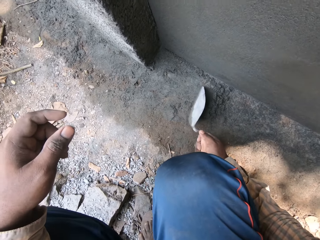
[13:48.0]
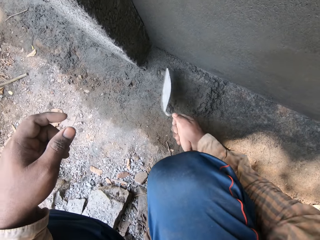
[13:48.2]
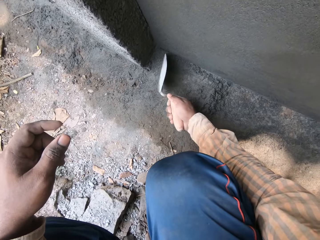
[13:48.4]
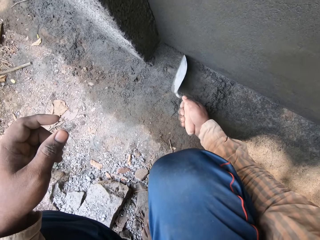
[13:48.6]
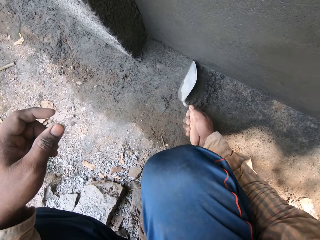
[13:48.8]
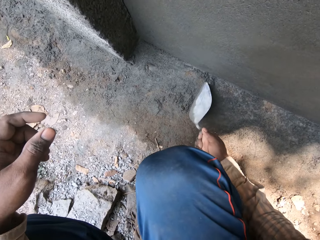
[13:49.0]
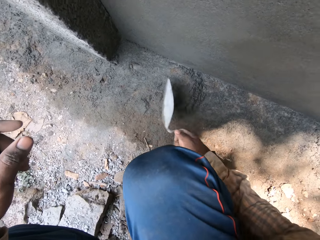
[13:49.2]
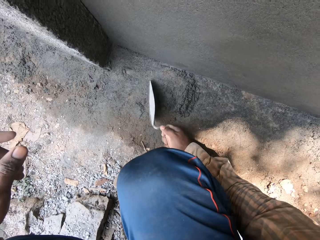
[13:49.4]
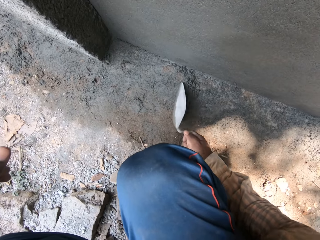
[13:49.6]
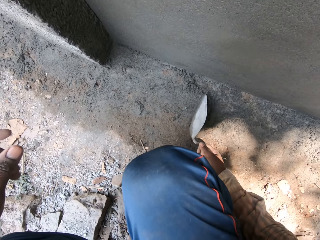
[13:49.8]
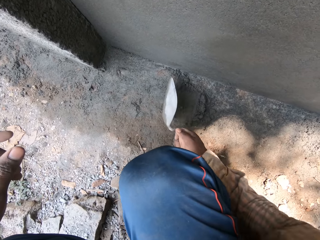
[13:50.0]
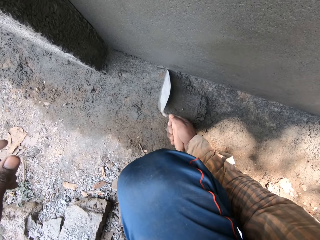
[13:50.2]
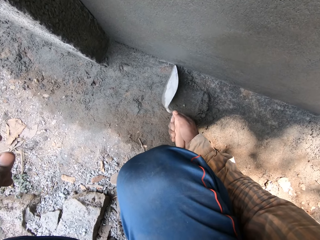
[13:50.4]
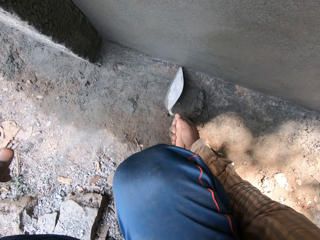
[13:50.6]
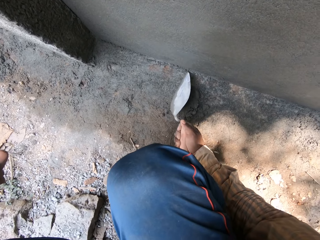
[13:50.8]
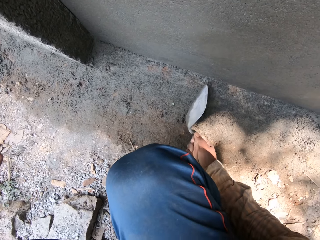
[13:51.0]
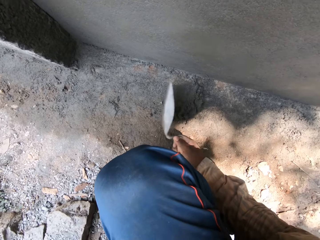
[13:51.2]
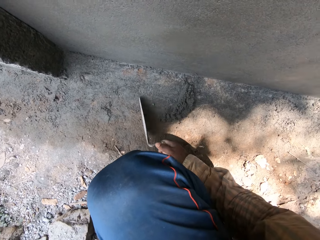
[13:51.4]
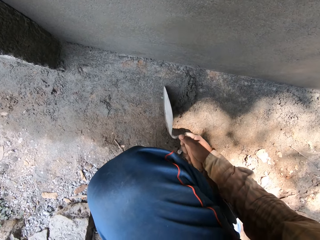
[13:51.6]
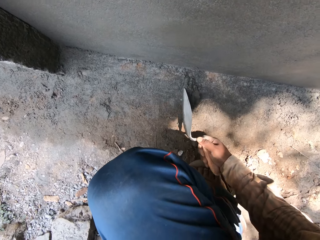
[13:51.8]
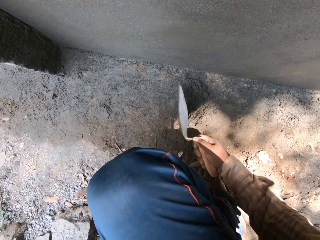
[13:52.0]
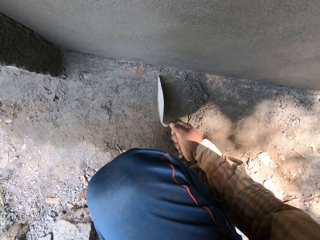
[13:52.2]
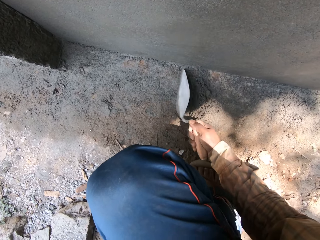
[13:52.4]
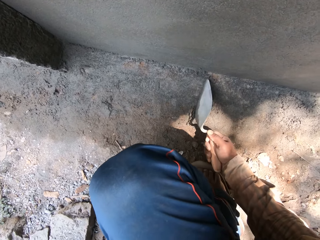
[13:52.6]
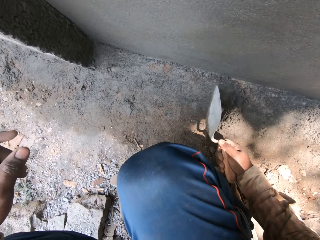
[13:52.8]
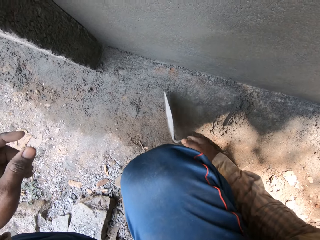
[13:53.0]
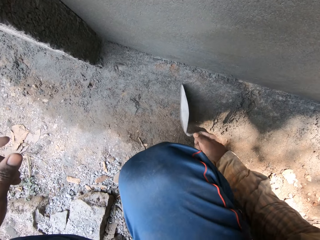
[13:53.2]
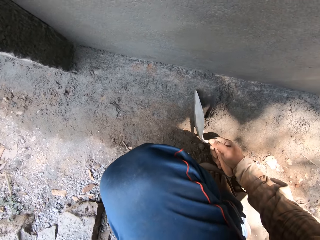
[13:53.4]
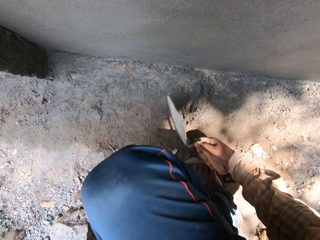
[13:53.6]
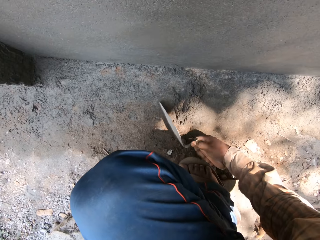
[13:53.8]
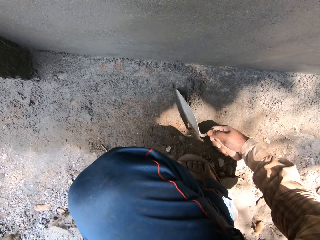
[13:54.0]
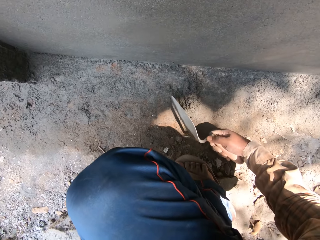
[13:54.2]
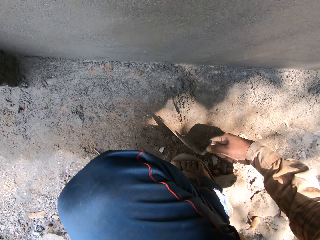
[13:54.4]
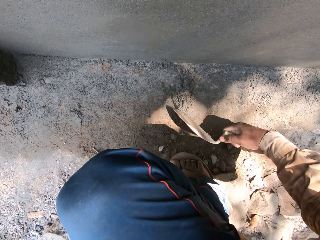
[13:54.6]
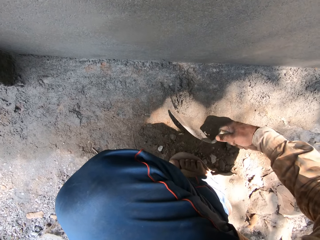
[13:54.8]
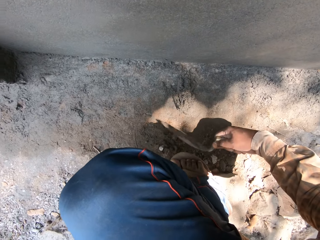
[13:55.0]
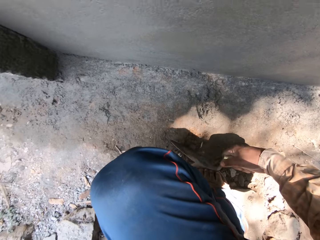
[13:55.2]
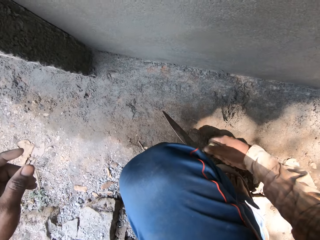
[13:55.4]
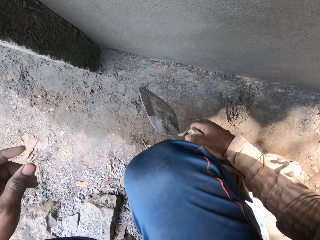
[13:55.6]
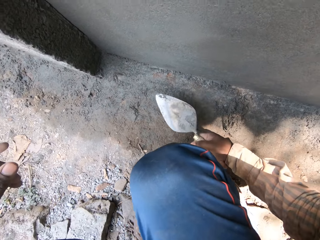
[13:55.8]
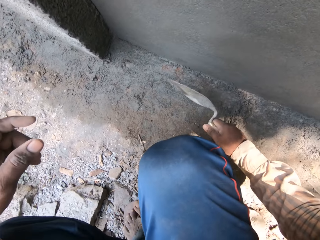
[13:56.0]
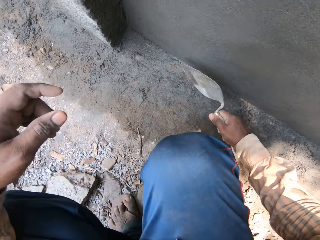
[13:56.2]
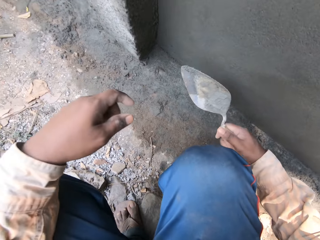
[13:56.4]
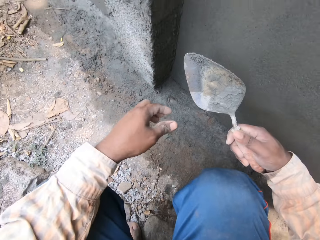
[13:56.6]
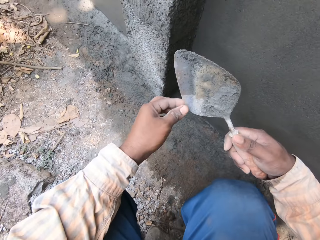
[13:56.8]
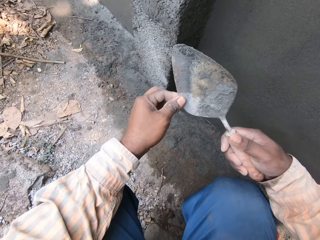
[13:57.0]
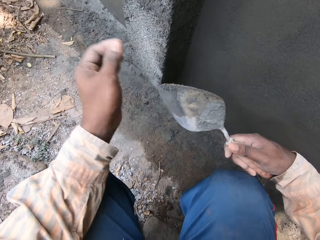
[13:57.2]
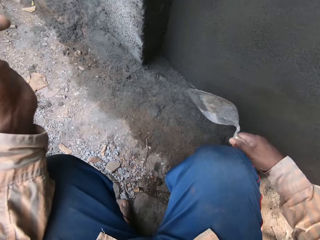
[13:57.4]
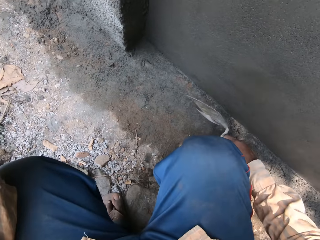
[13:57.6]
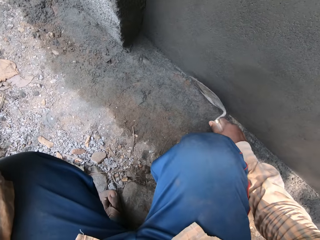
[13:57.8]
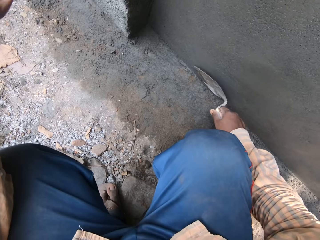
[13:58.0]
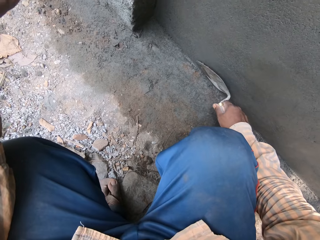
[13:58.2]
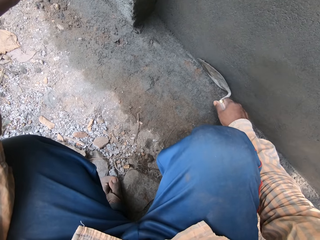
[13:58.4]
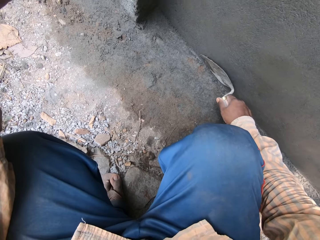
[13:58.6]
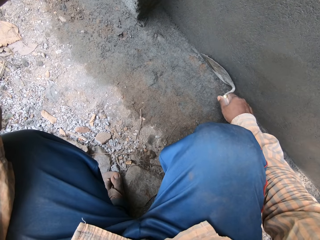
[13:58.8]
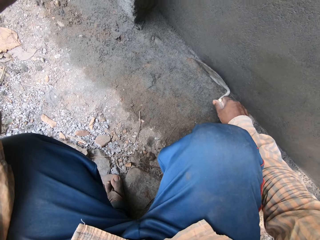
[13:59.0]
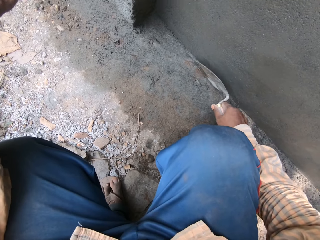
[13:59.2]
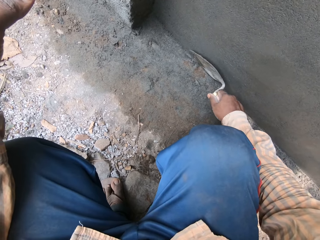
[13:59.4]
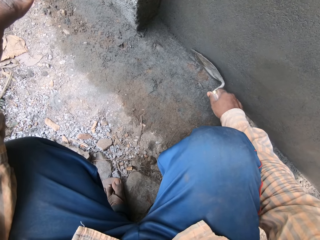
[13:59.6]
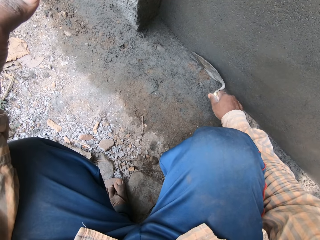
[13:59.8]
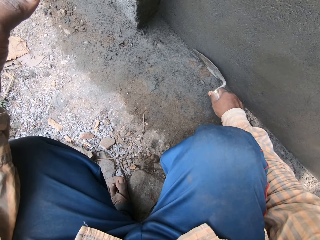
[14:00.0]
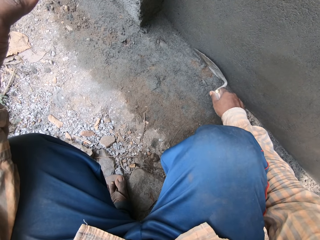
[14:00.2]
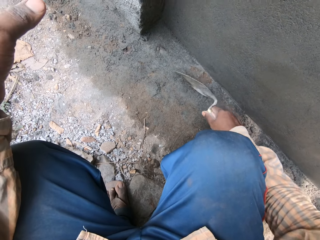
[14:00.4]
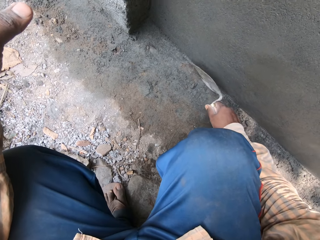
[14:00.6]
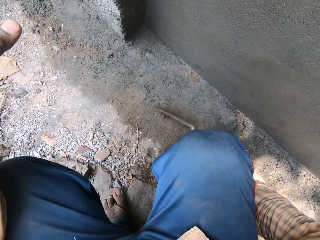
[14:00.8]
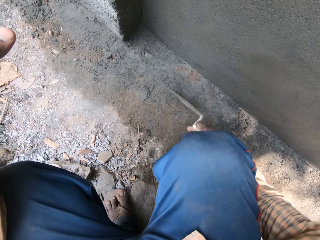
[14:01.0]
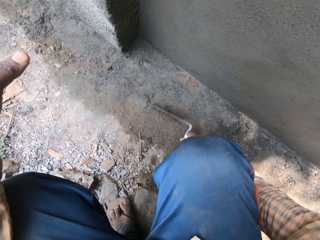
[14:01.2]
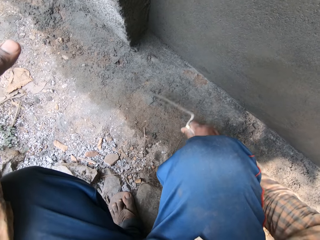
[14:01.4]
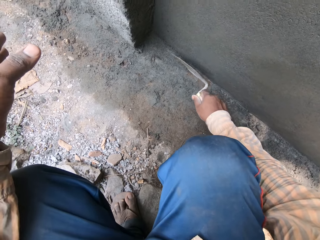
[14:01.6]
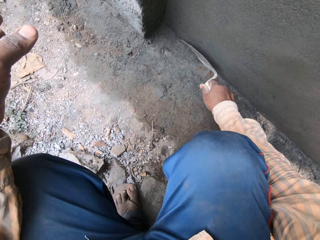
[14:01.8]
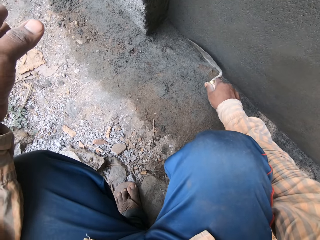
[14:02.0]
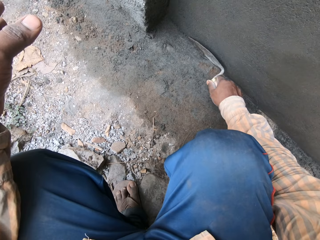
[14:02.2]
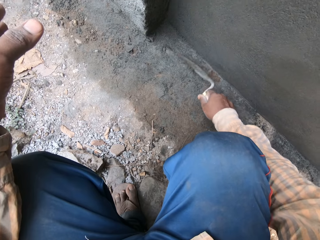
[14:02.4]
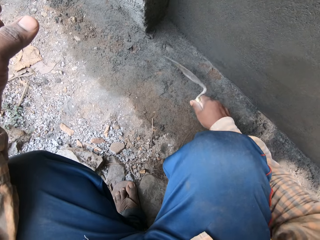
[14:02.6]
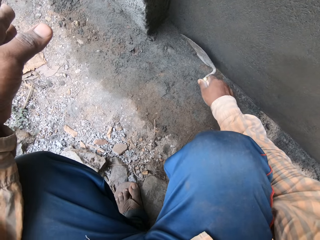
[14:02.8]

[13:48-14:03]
The camera wearer slides his left hand across the hand trowel in his right hand. He scrapes some cement mortar from the ground with the hand trowel in his right hand.

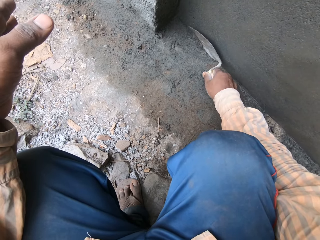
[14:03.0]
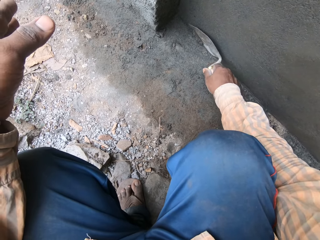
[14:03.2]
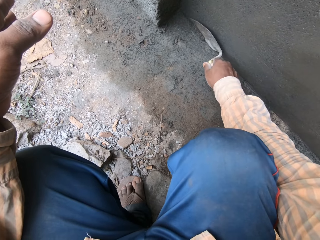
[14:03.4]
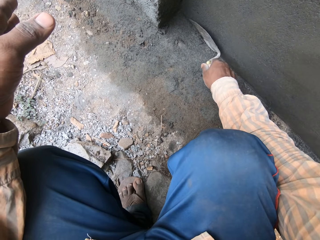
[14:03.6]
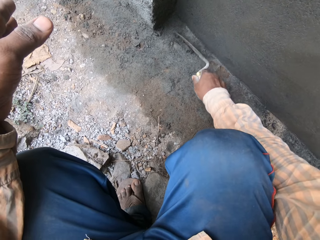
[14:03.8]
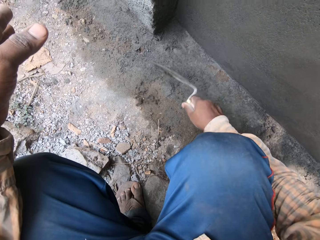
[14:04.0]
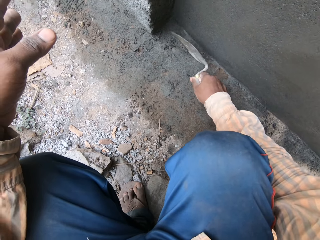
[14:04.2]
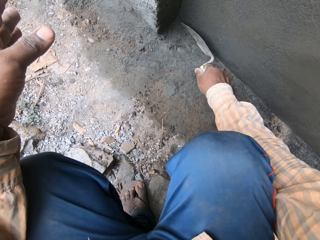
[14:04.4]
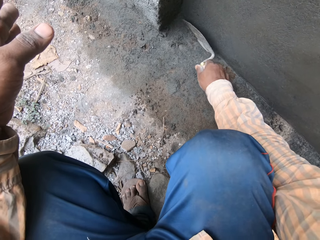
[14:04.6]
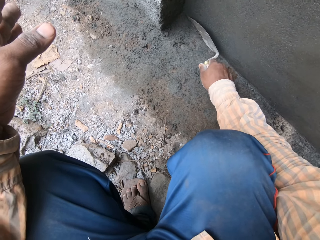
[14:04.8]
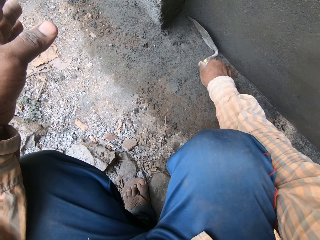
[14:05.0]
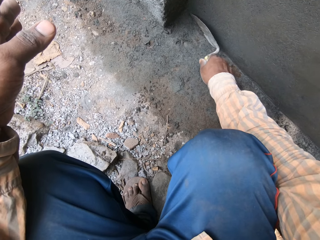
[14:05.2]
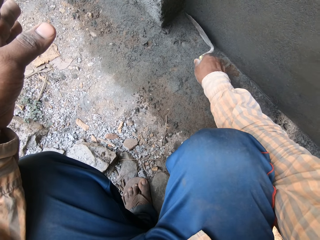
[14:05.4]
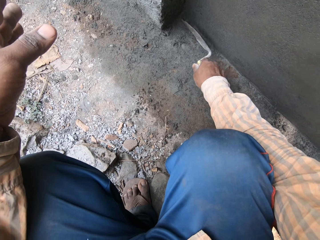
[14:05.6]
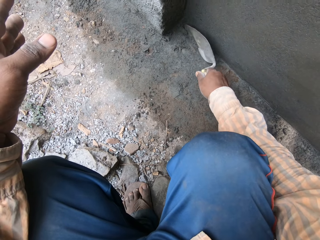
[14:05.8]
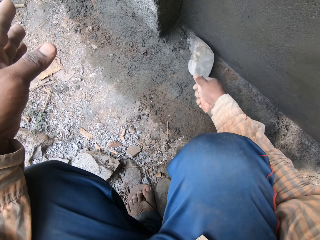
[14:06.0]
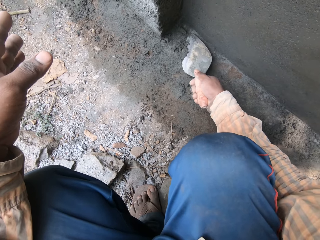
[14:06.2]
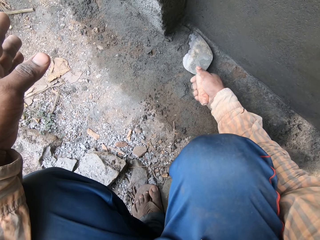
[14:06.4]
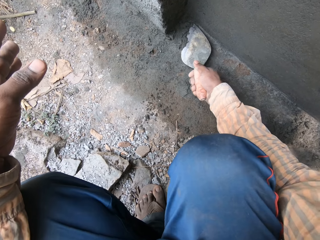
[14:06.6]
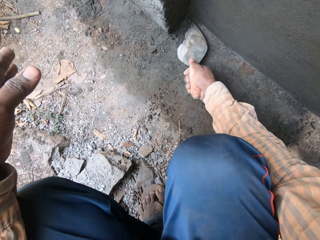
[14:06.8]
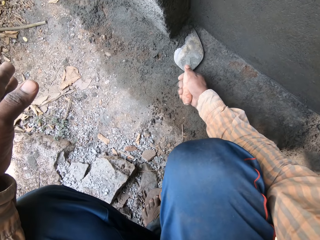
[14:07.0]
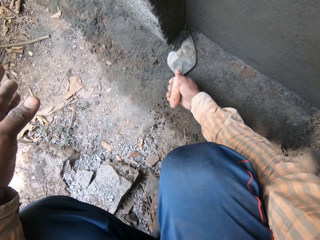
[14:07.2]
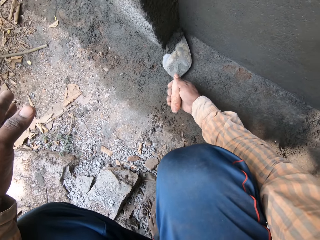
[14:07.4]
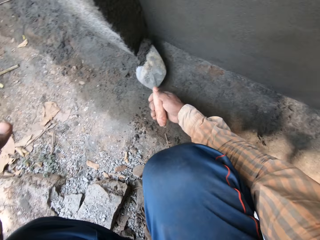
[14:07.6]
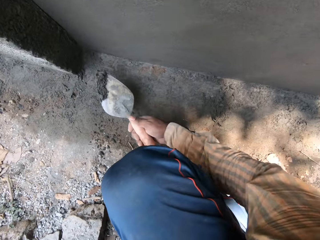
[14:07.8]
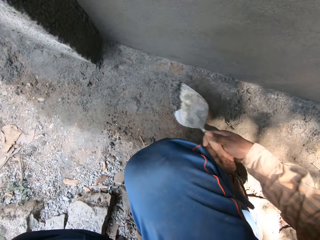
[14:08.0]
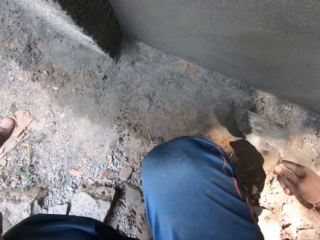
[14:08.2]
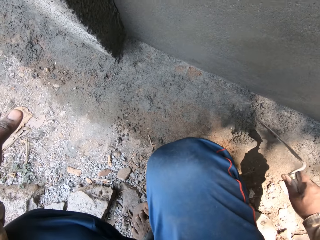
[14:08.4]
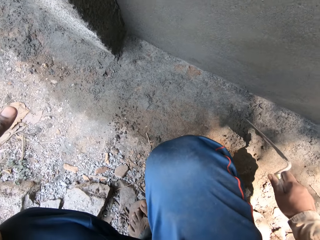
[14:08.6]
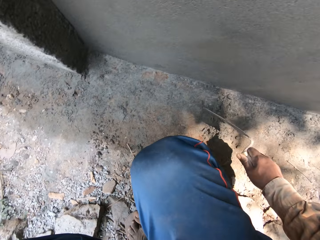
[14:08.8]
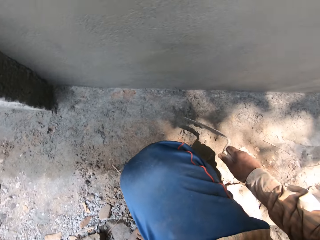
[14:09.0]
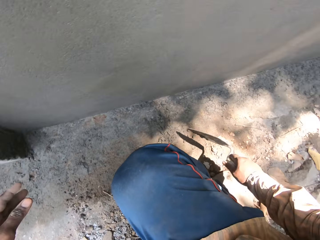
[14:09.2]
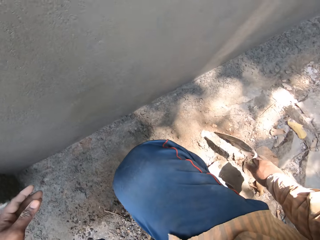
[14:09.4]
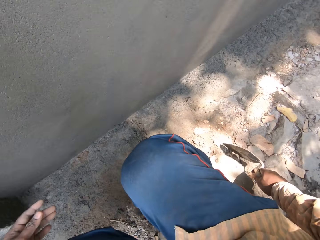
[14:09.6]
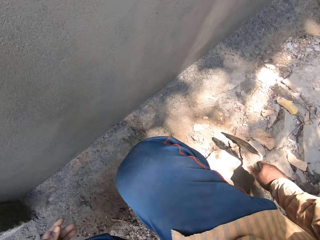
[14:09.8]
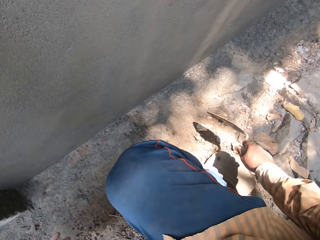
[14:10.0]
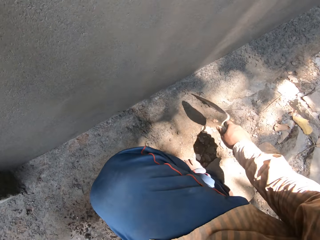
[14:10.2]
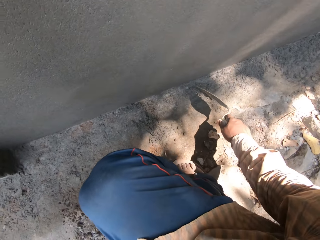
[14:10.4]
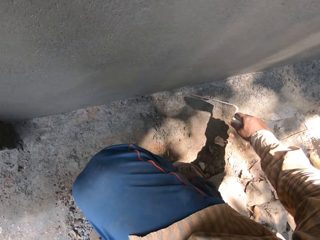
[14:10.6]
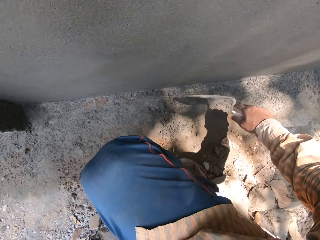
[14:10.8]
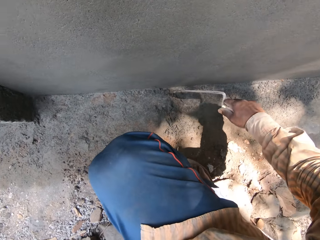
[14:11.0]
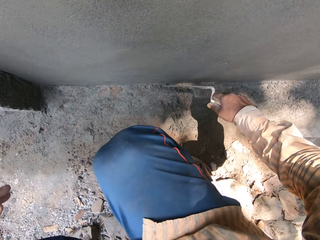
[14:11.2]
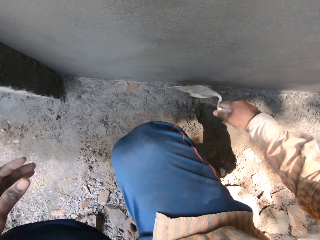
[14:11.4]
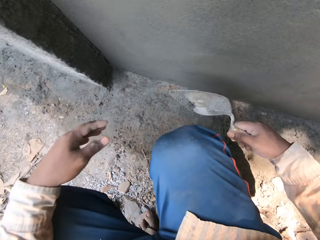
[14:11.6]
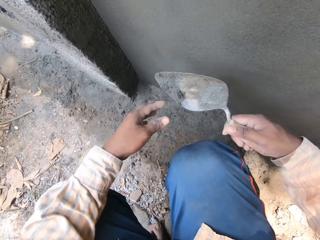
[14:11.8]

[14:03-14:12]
The camera wearer packs some cement mortar from the ground with the hand trowel in his right hand. He pours the cement mortar in the hand trowel on the ground with his right hand. He adjusts his position.
